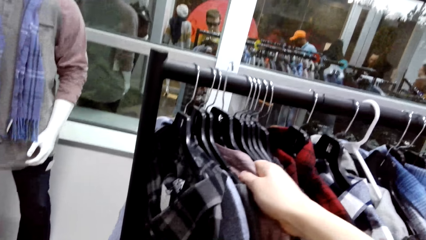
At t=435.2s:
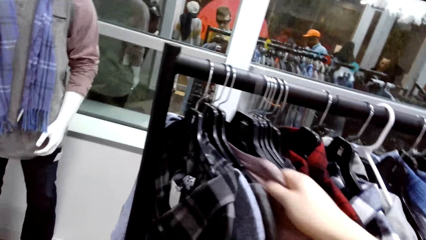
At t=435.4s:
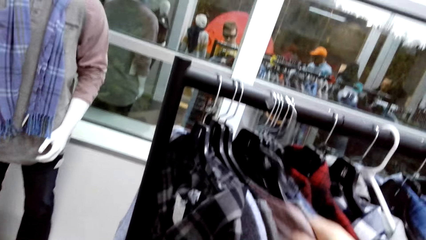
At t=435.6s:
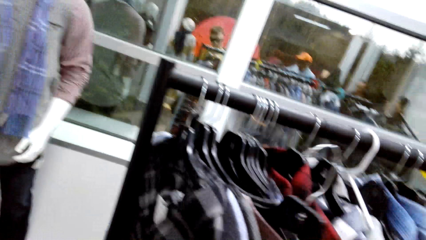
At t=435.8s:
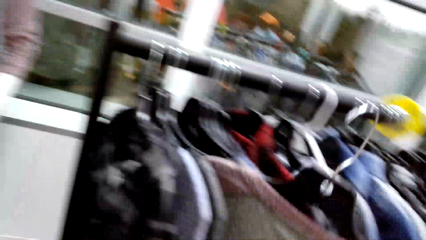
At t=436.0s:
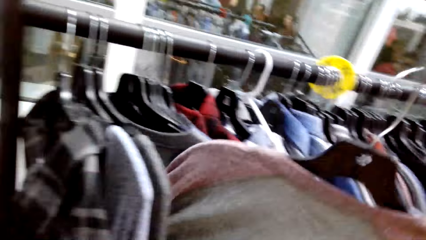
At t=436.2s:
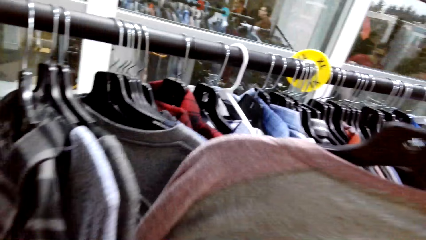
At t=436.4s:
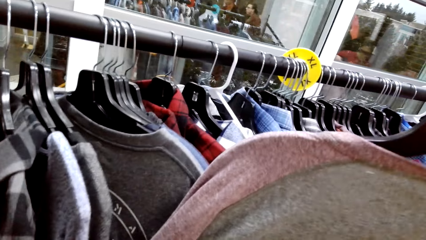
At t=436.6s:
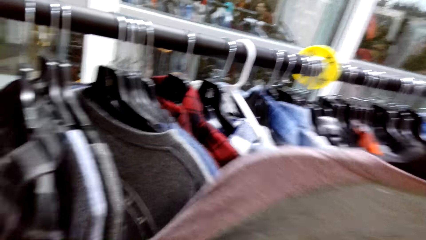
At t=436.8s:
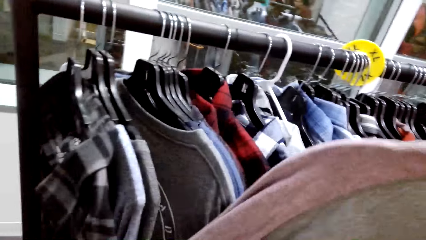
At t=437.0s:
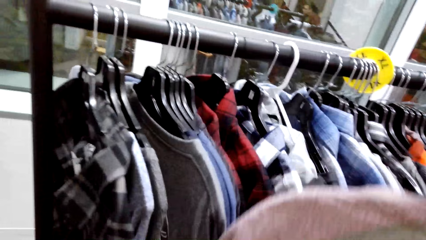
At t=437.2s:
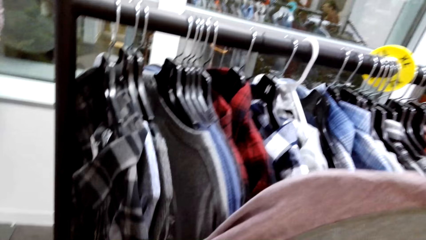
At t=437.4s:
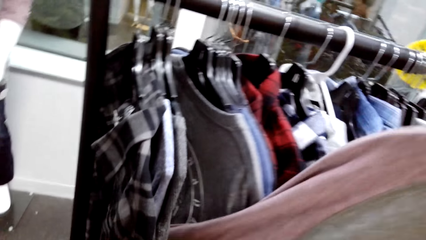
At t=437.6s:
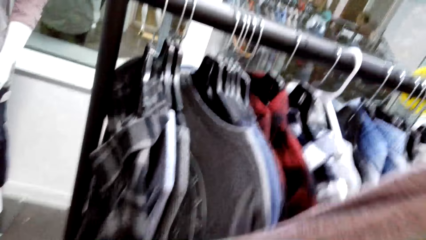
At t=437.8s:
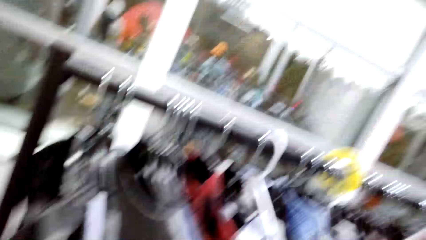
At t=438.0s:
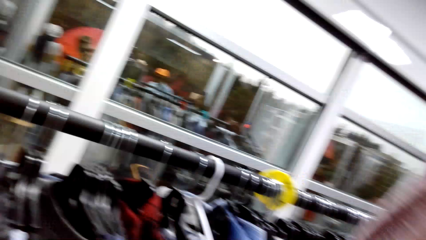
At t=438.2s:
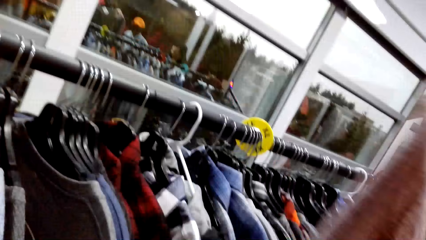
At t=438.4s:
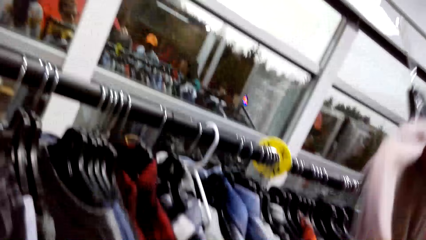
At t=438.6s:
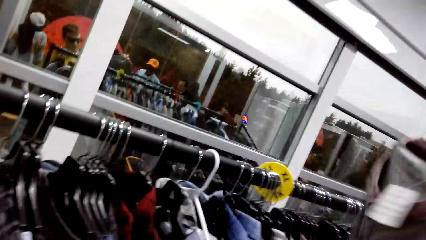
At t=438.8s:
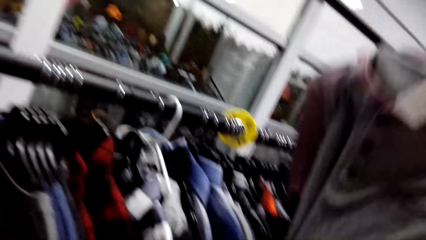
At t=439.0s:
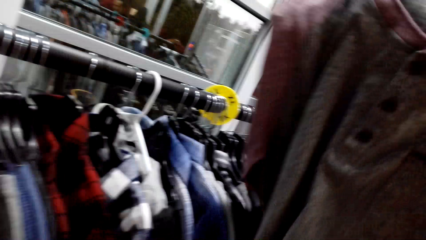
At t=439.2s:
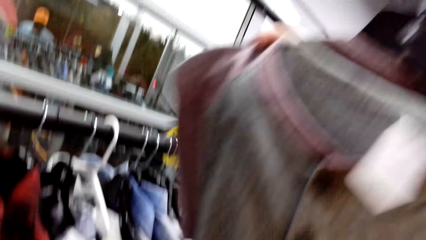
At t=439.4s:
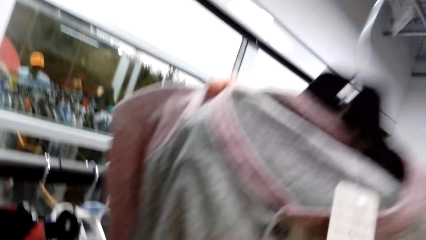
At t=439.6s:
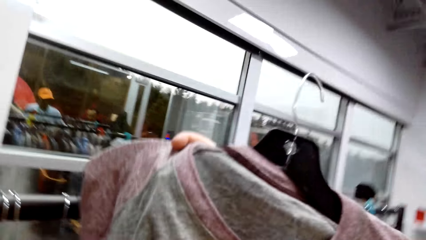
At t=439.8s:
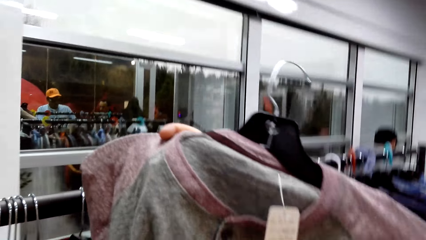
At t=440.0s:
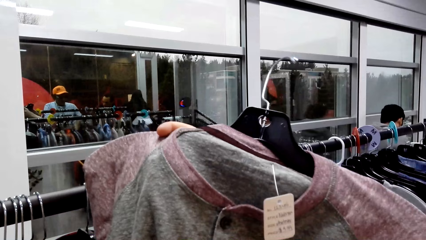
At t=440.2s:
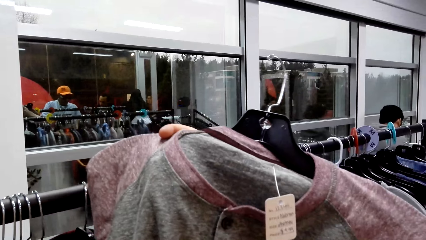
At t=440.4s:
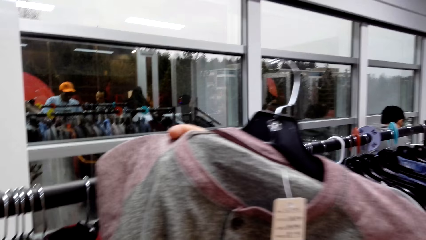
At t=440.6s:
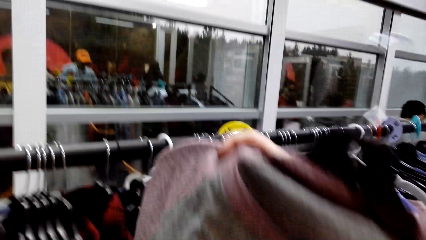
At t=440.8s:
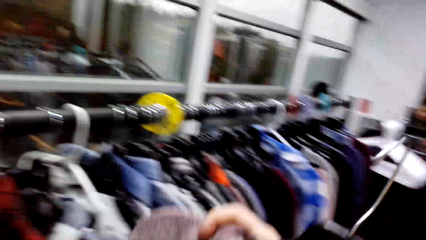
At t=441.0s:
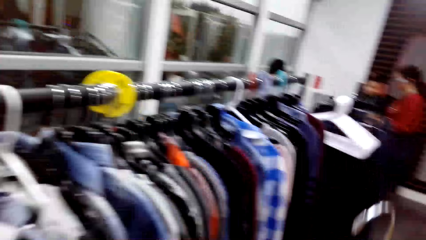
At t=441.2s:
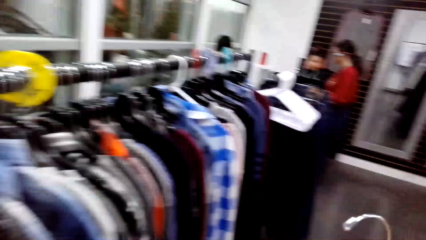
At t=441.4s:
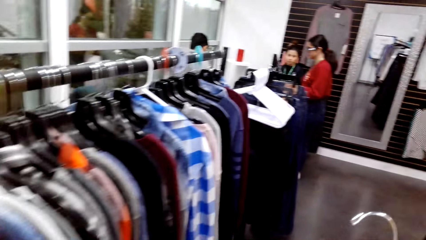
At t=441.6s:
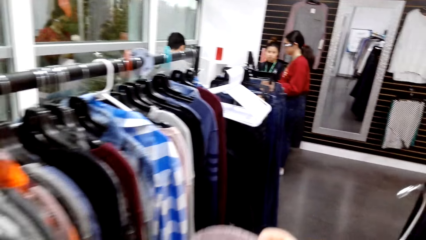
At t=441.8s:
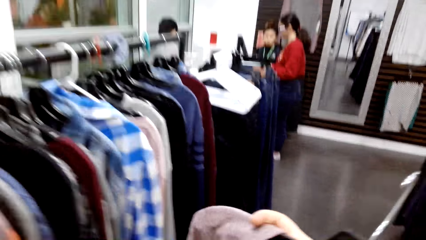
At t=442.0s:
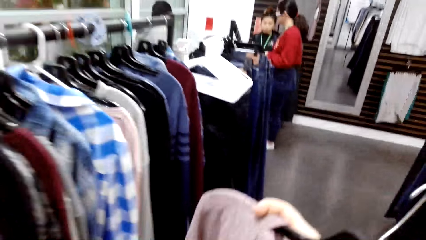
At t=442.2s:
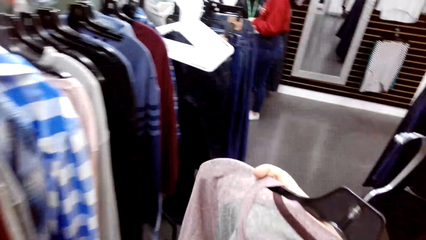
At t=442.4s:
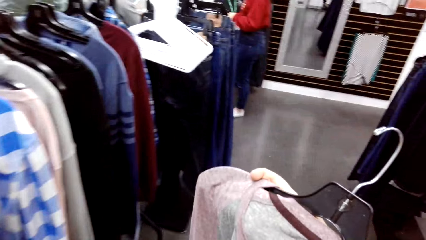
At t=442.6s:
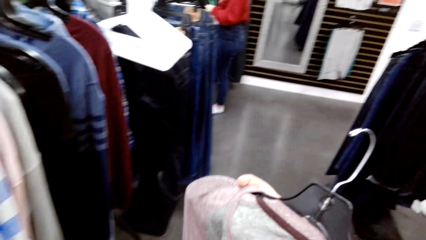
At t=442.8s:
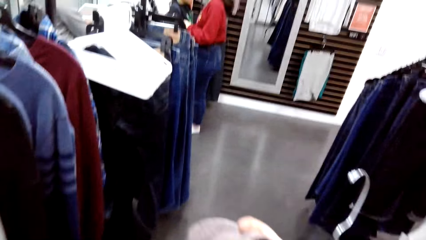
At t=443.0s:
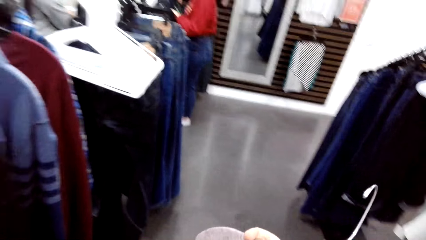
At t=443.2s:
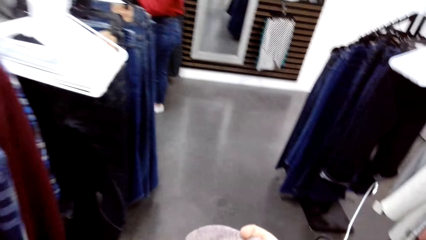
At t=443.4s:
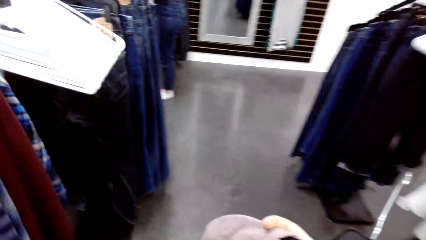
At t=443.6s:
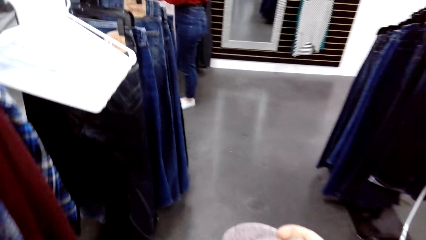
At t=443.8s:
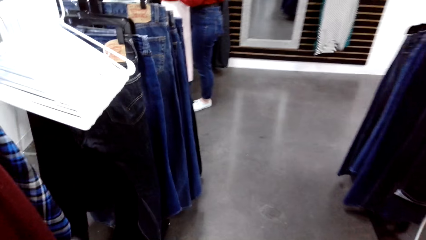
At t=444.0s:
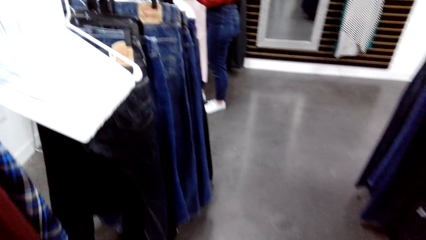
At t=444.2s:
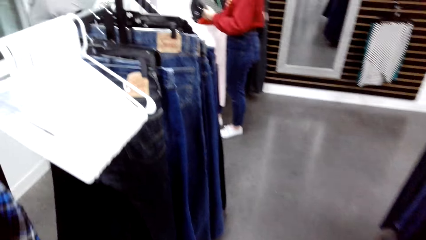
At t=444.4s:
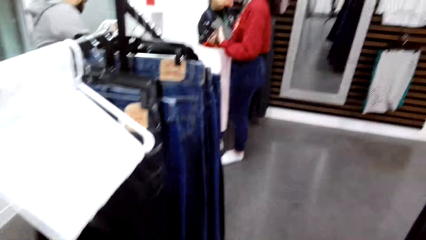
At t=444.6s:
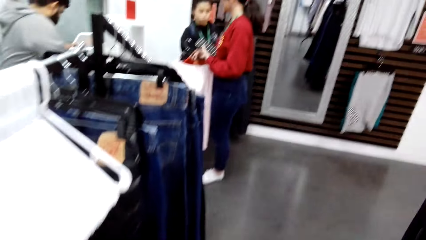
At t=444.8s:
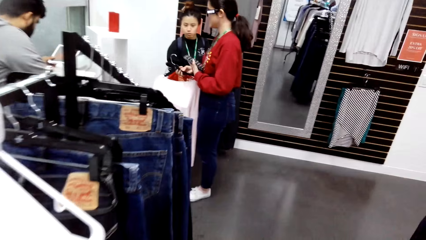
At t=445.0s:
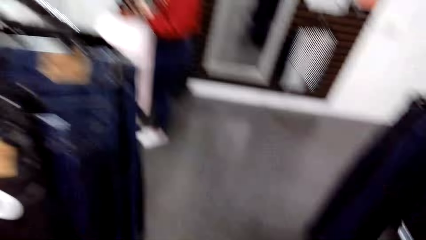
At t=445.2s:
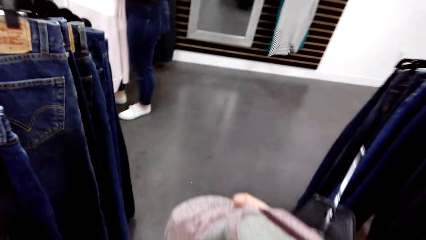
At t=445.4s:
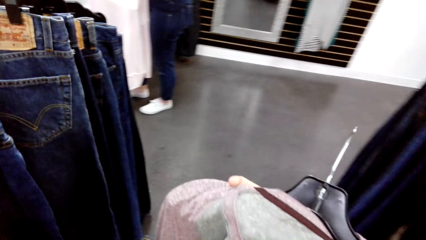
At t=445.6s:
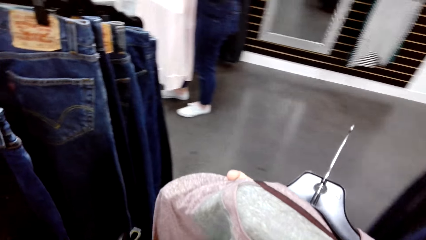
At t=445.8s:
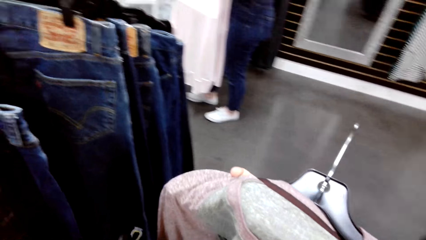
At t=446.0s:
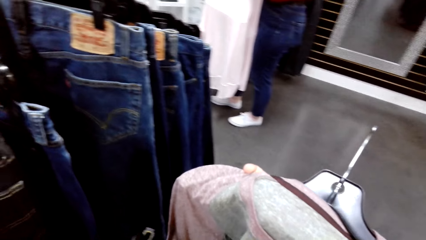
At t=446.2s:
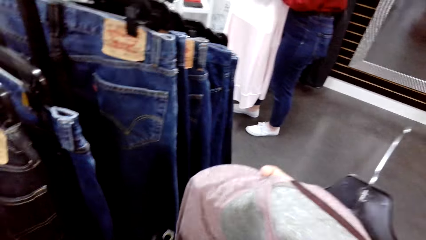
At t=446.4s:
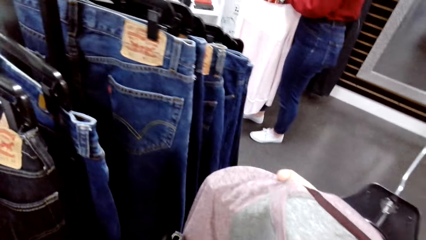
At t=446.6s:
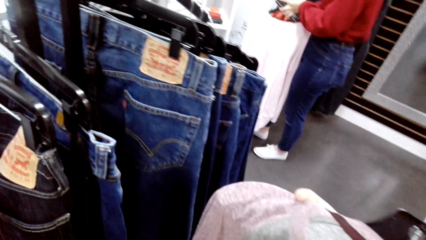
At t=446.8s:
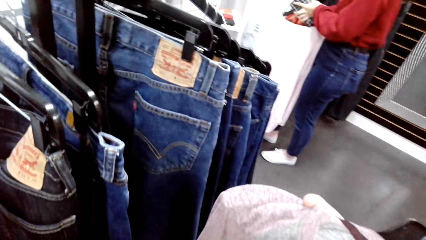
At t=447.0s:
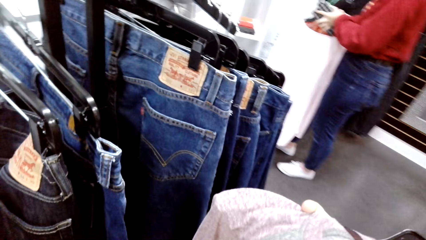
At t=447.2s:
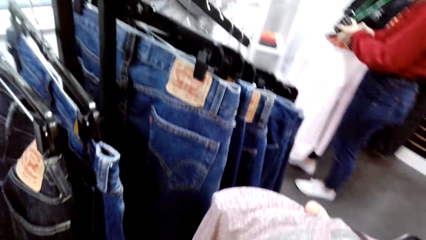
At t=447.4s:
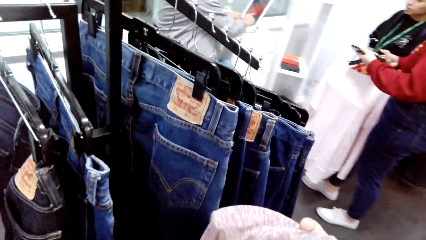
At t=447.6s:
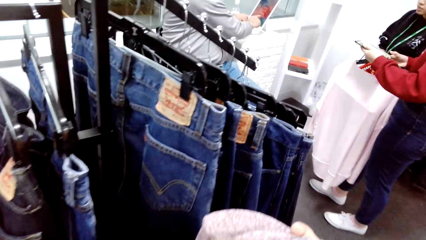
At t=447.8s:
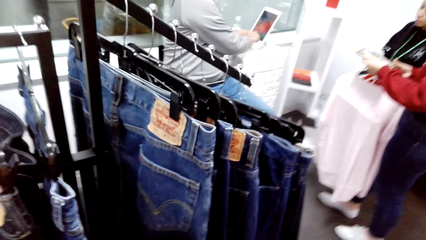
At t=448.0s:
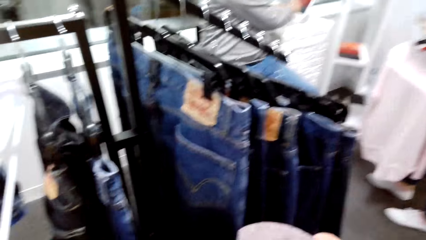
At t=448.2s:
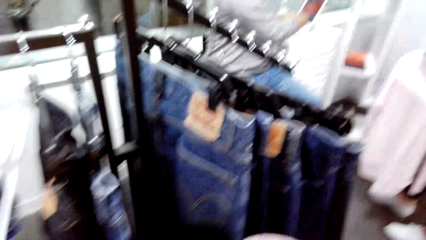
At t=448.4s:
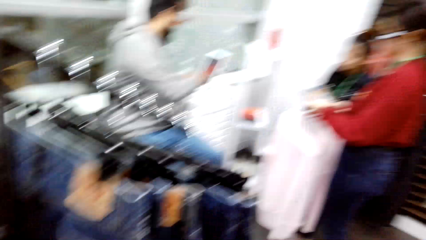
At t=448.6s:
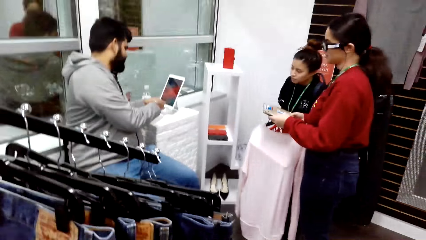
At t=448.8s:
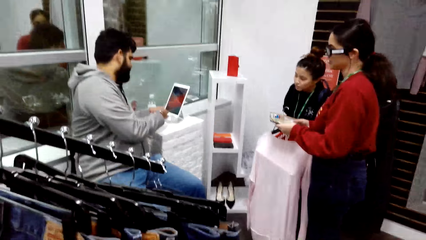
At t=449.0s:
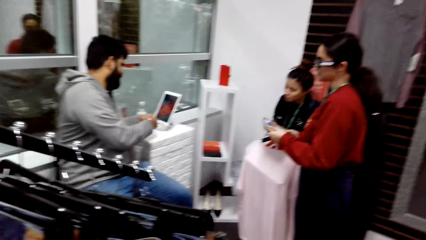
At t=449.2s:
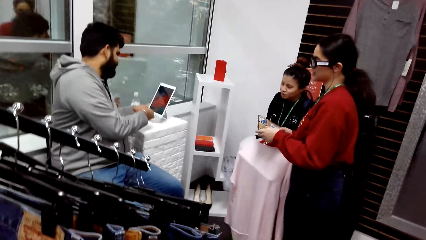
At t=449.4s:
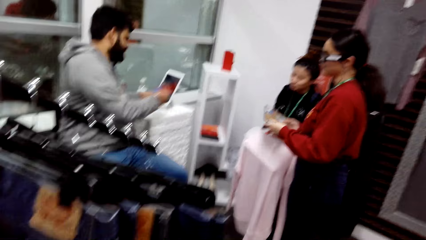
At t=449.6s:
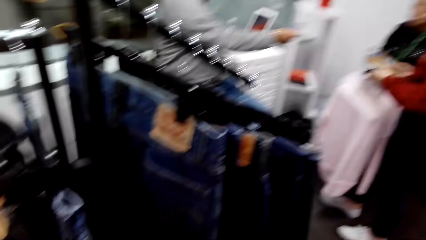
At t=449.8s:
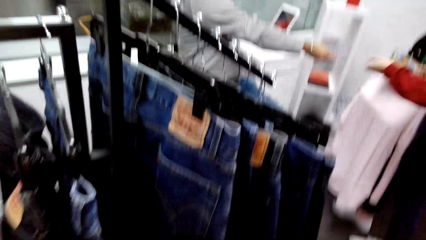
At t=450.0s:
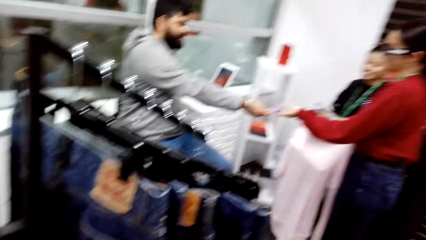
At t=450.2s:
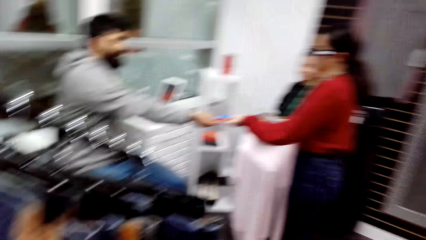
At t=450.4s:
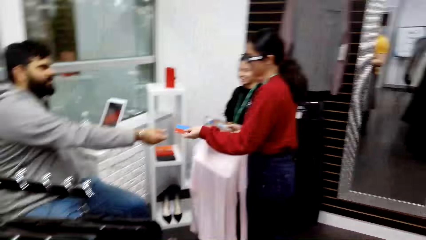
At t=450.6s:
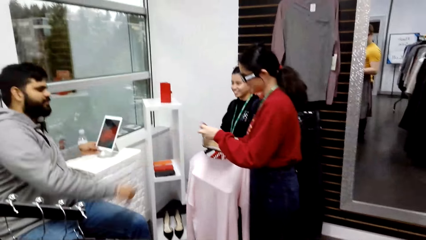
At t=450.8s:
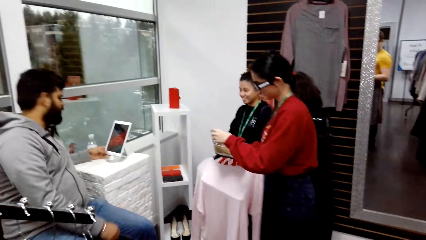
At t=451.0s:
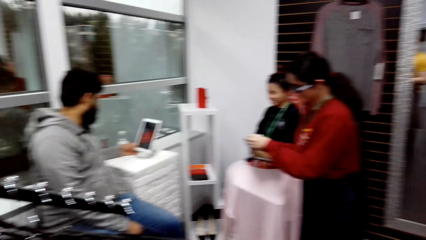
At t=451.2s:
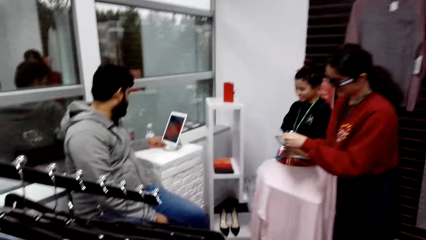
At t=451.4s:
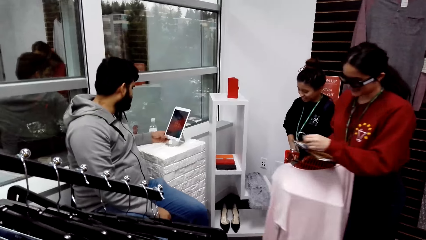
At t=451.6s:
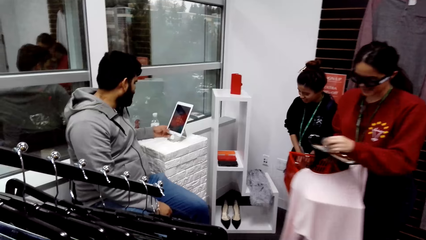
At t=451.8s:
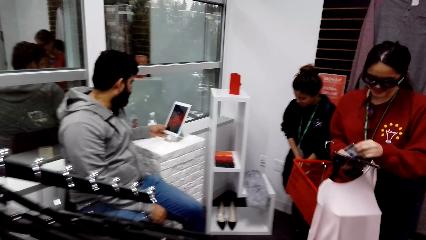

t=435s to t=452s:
The camera wearer lifts a sweater from the hanging line. They inspect the sweatshirt. They walk in the clothing store. They inspect the sweatshirt. They look at a man.
